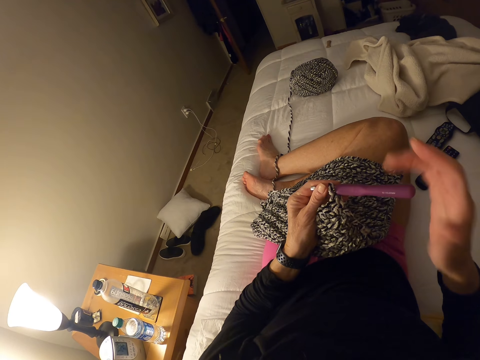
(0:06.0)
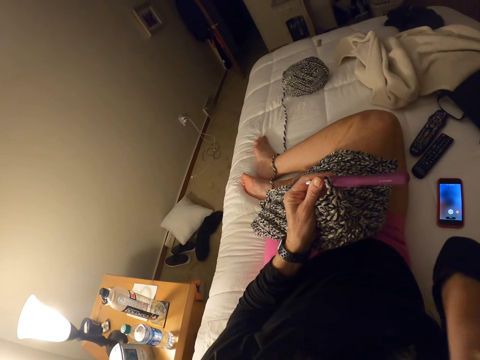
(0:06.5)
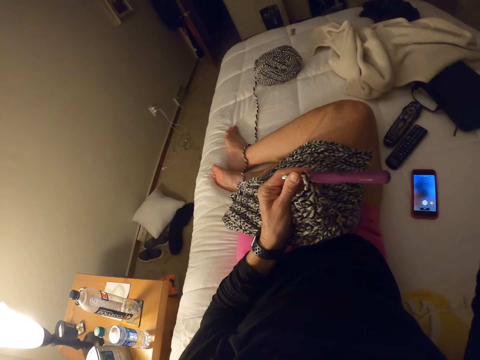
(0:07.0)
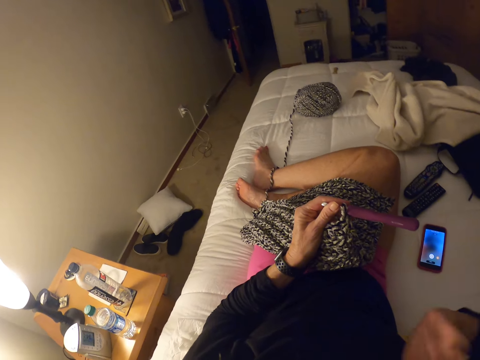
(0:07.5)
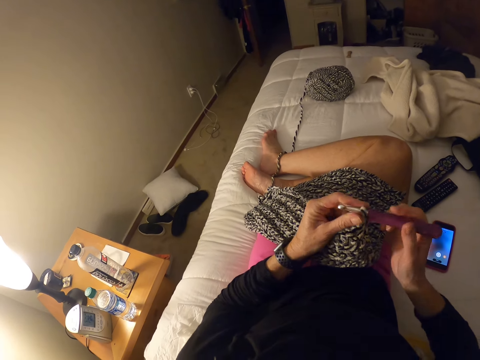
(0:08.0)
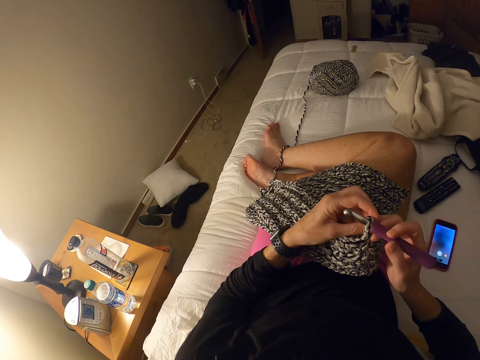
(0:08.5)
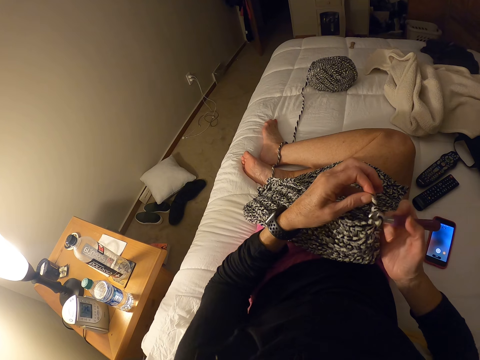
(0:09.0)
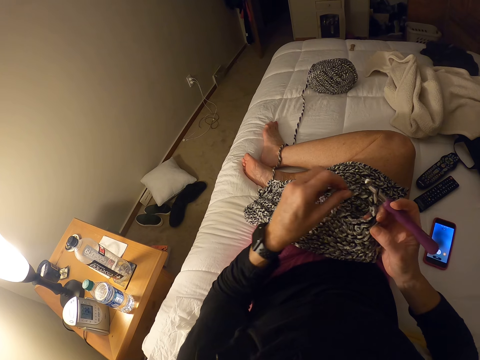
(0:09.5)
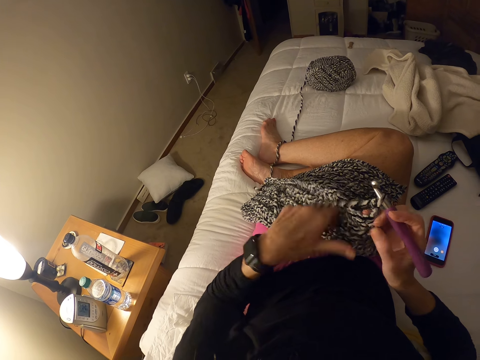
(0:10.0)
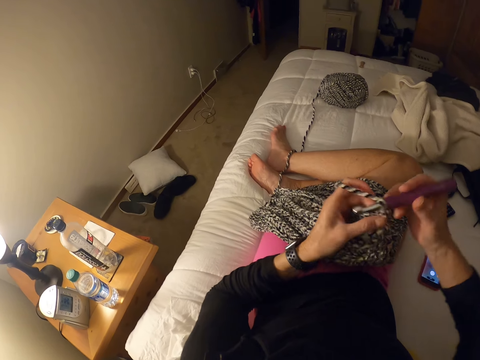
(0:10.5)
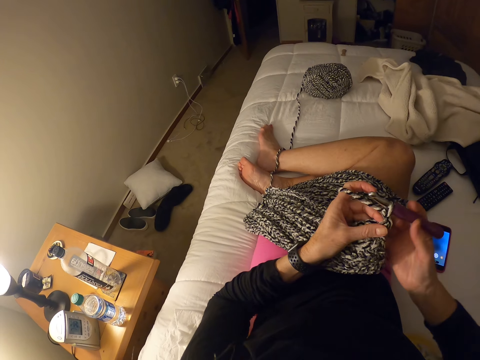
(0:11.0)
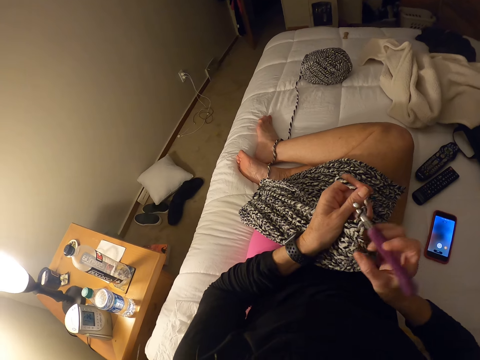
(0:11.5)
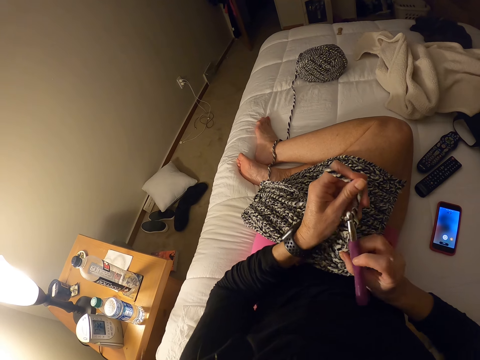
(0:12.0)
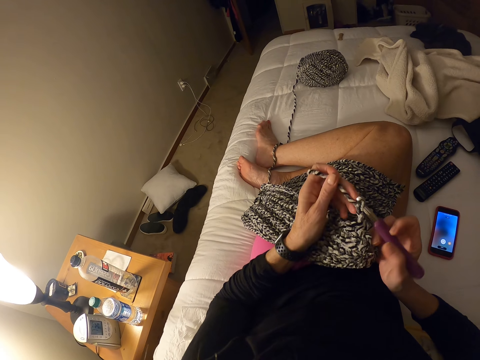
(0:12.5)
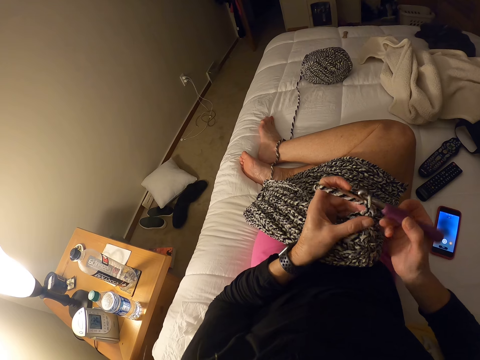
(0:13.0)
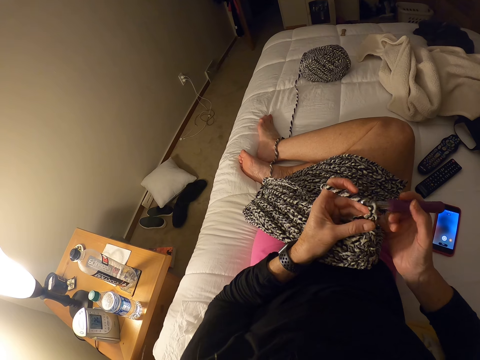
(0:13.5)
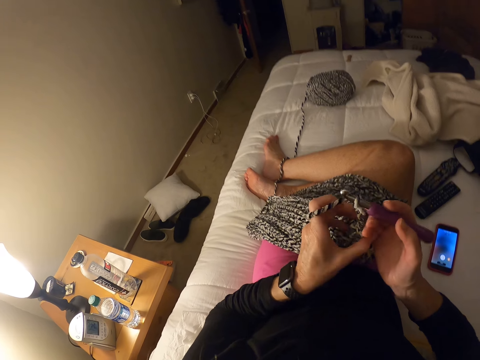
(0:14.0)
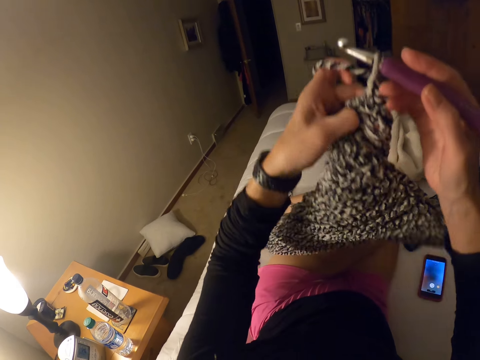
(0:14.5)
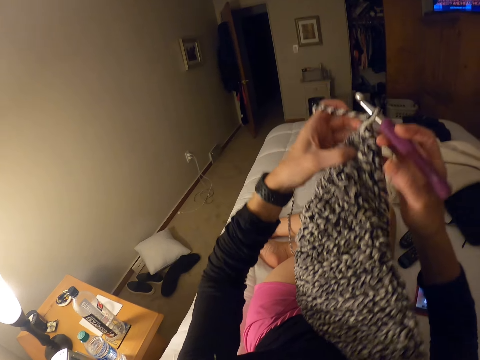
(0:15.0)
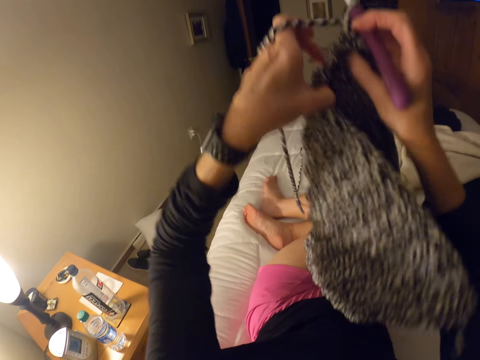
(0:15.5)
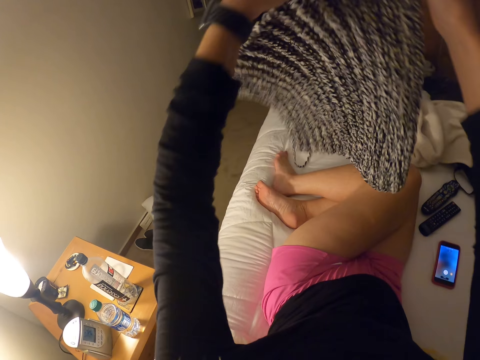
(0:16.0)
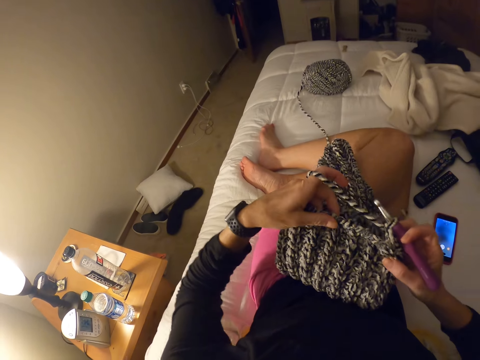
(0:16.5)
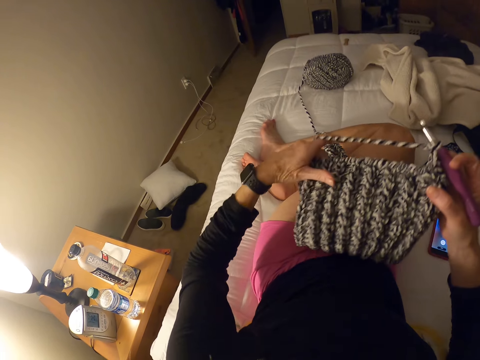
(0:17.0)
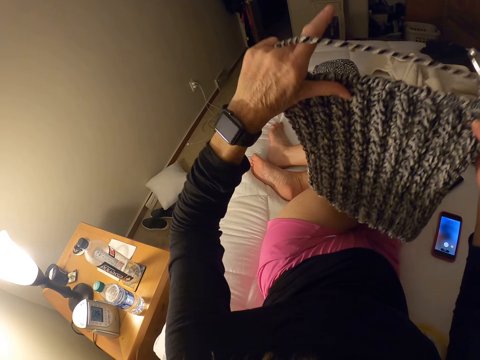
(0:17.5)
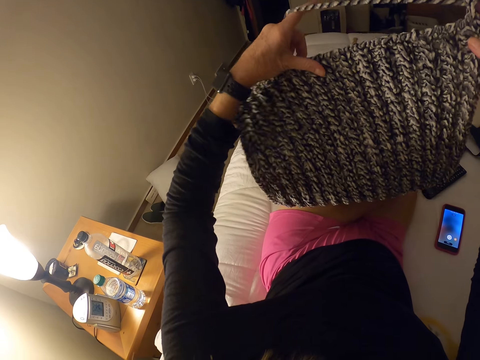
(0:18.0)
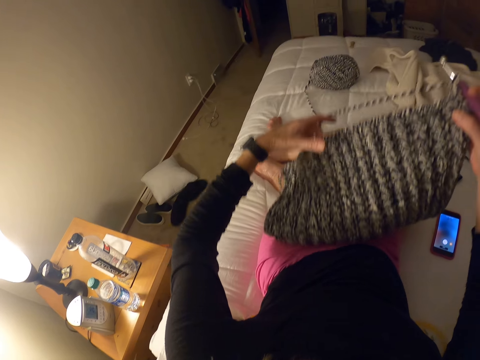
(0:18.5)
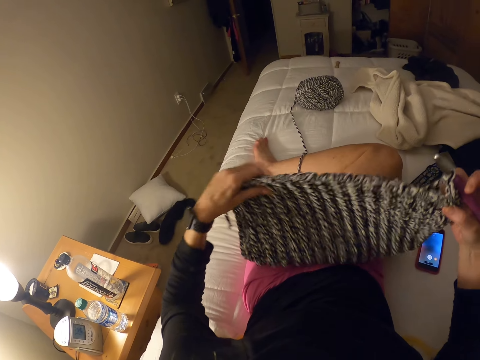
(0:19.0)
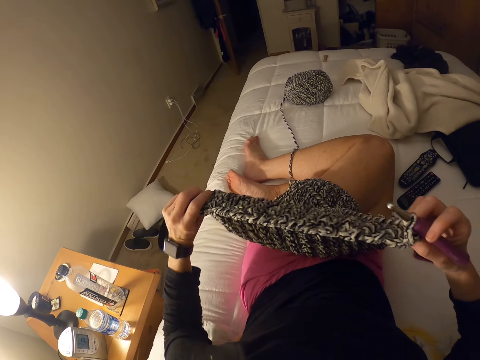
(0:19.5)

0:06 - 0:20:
The camera wearer holds the crochet hook with her left hand. She touches her face with her right hand. She holds the crochet hook with her right hand. She holds the yarn. She adjusts the yarn with her left hand. She turns around the fabric and adjusts the crochet fabric with both hands. She looks at the fabric.

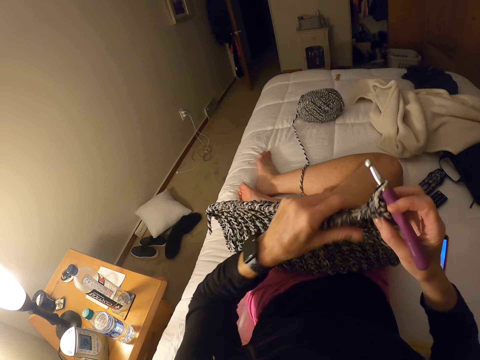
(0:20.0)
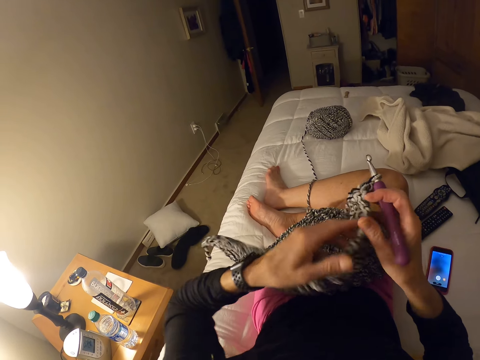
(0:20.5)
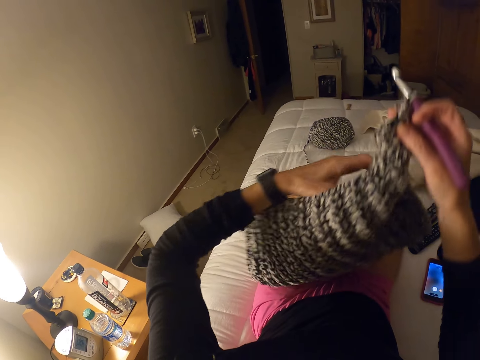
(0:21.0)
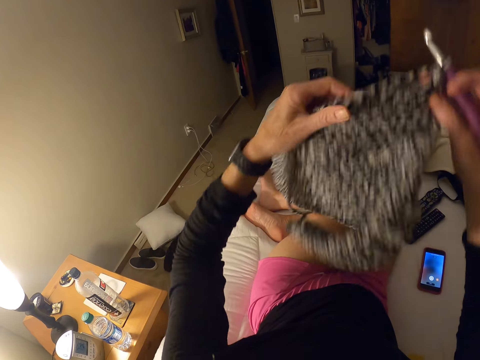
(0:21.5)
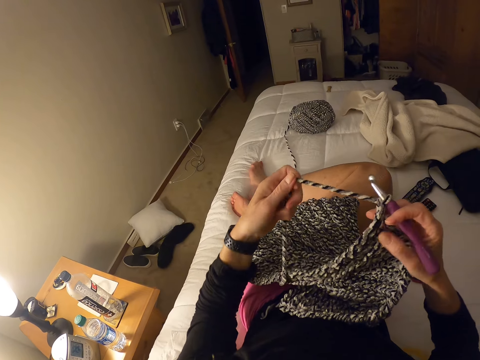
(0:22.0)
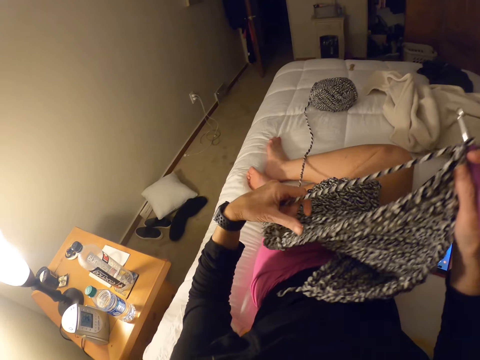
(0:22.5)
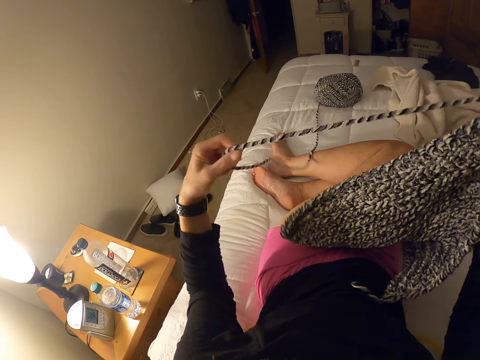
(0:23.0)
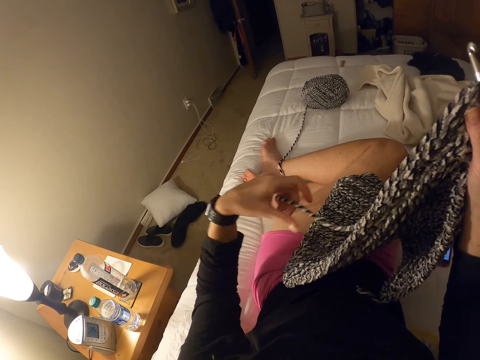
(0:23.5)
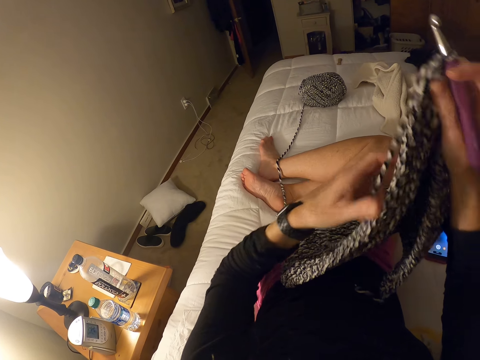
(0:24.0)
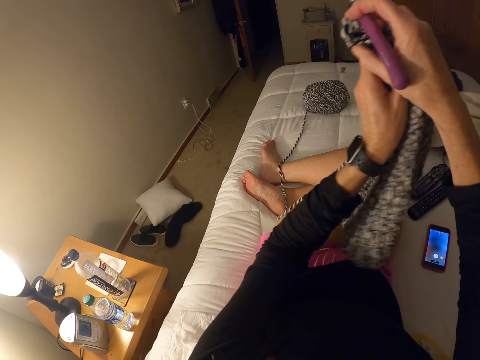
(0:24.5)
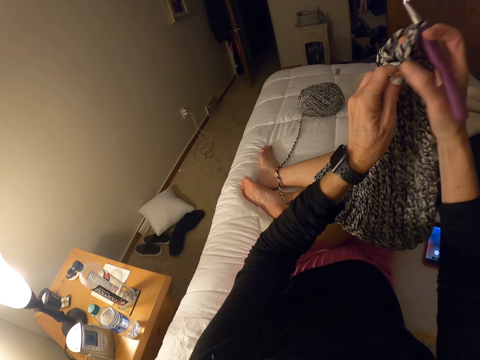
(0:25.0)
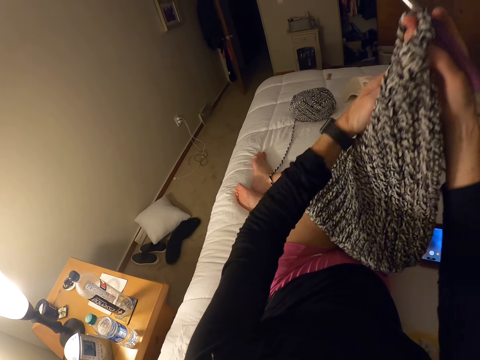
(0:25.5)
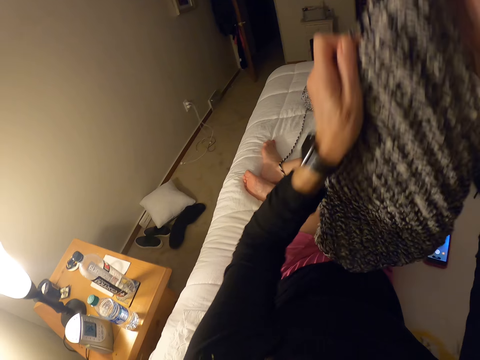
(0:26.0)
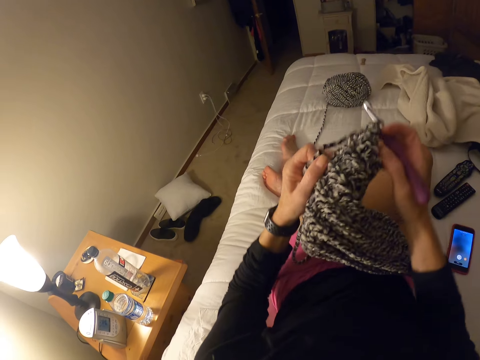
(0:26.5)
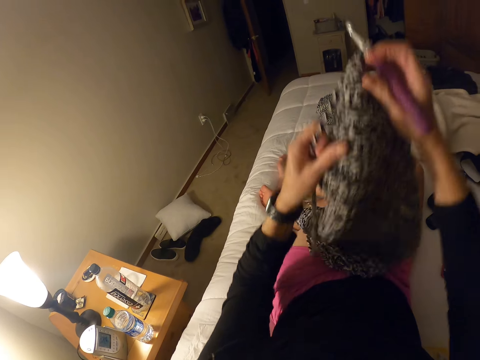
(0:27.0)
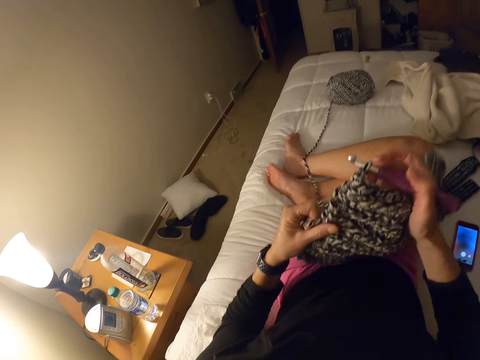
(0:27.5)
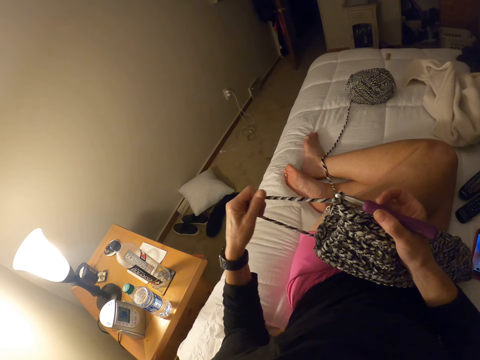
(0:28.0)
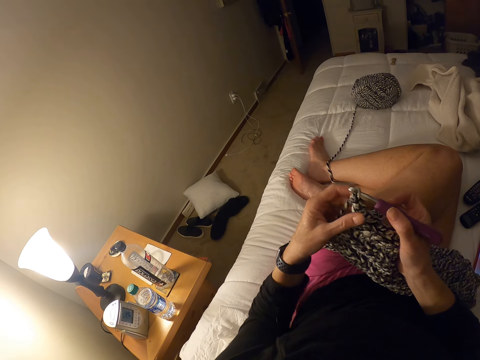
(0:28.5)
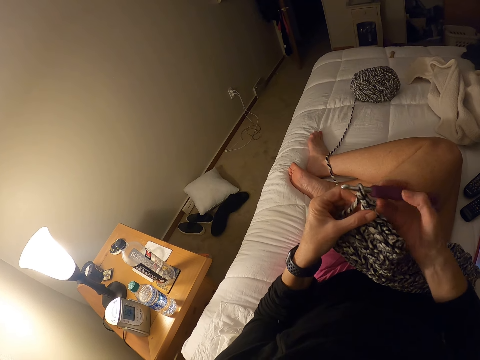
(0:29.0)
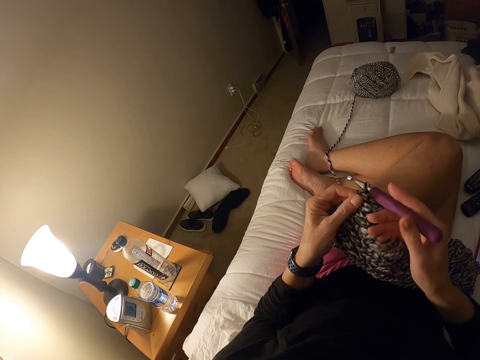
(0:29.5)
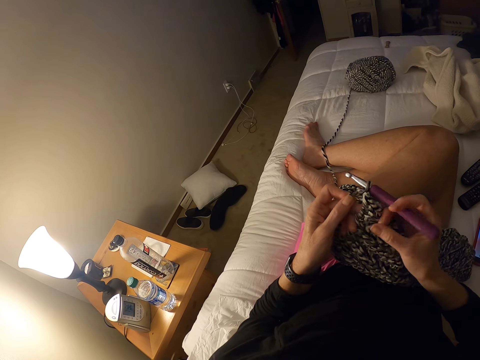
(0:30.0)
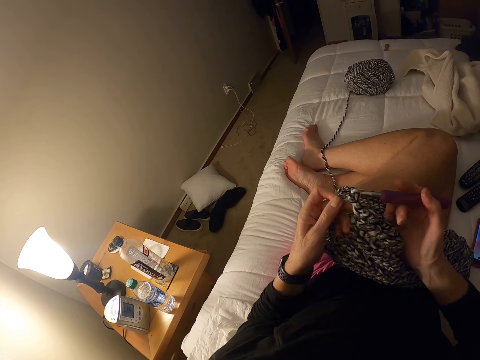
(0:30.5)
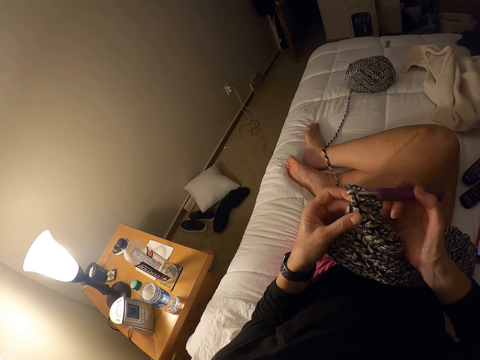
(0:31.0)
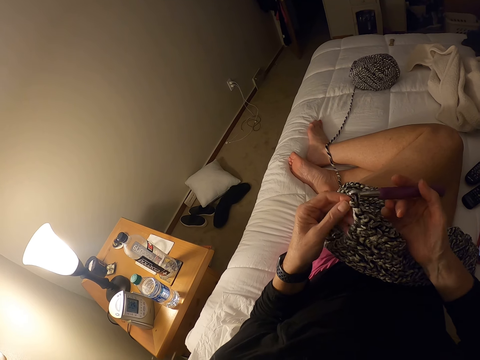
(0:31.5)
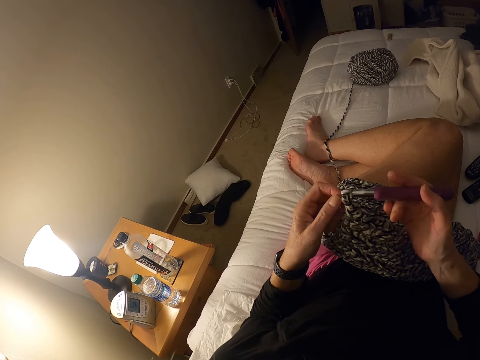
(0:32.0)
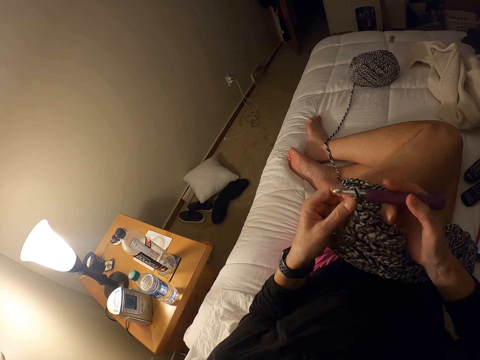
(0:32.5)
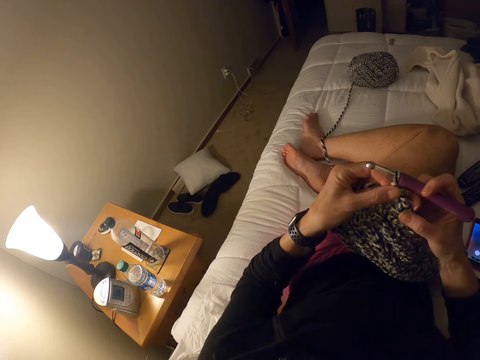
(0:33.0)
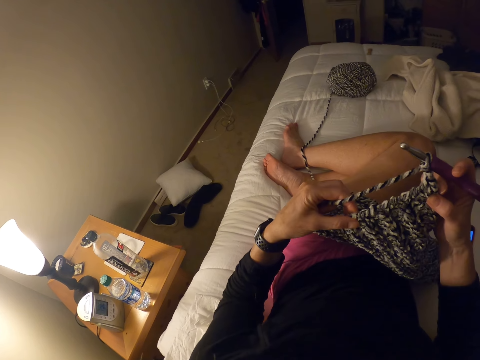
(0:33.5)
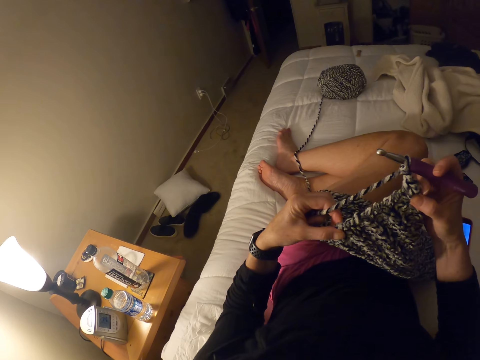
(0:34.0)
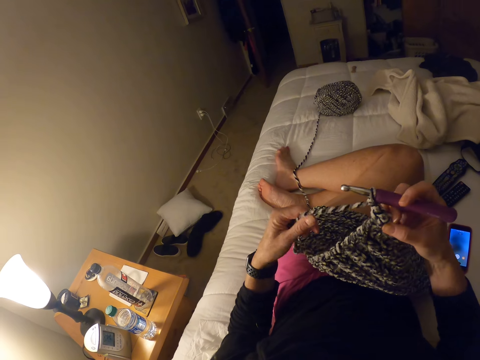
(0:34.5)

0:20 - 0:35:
The camera wearer pulls the yarn. She adjusts the yarn with her left hand. She turns around the fabric and adjusts the crochet fabric with both hands. She looks at the fabric.
